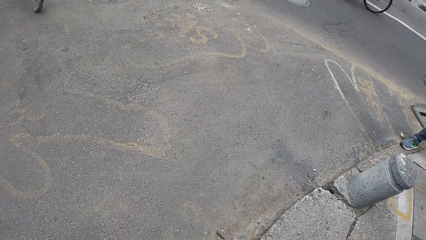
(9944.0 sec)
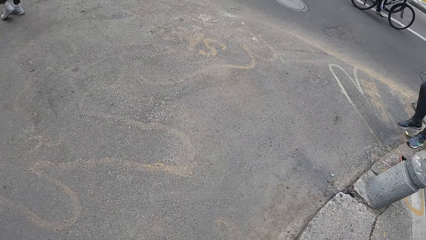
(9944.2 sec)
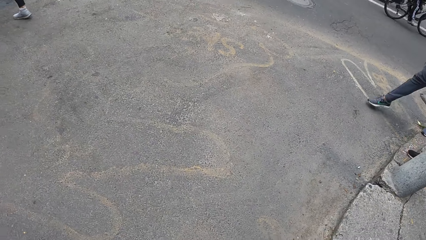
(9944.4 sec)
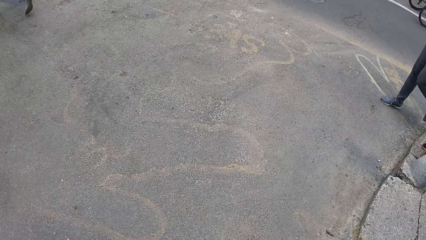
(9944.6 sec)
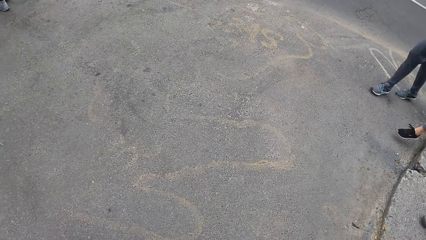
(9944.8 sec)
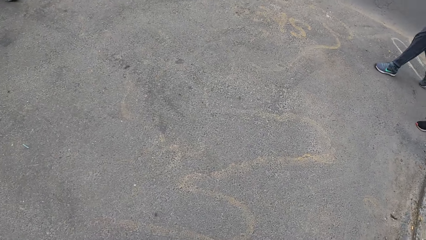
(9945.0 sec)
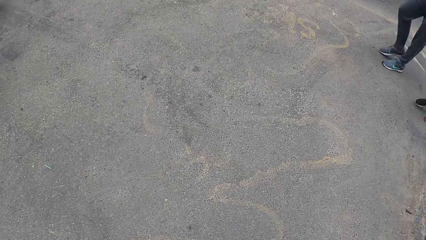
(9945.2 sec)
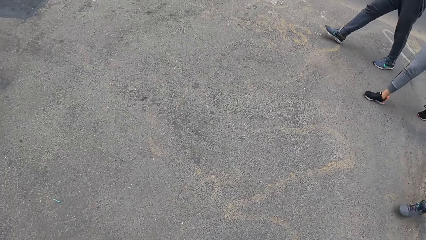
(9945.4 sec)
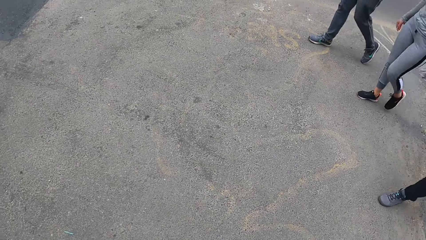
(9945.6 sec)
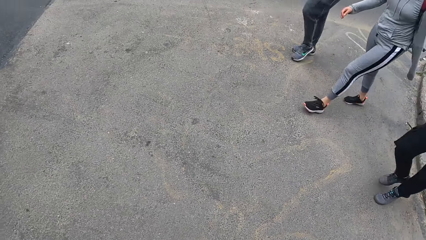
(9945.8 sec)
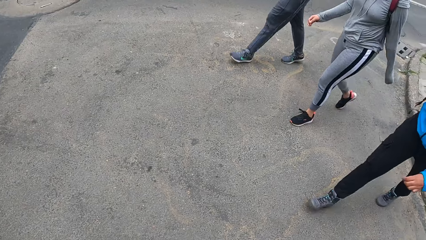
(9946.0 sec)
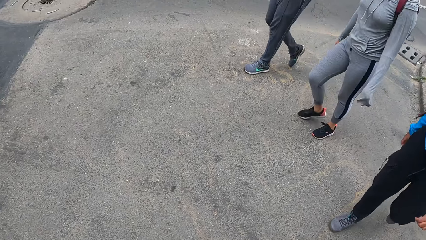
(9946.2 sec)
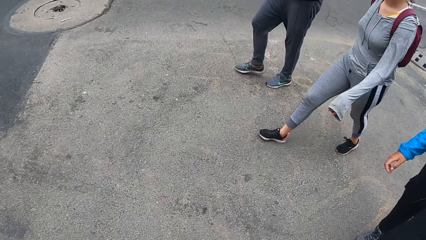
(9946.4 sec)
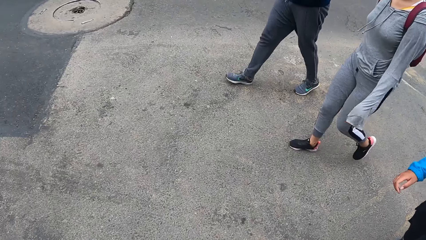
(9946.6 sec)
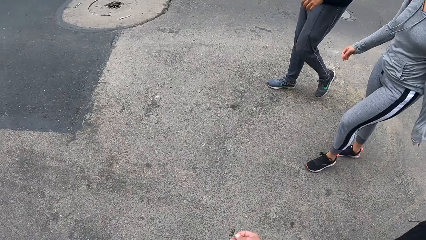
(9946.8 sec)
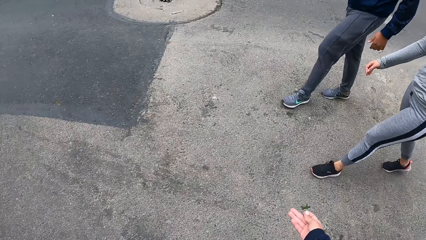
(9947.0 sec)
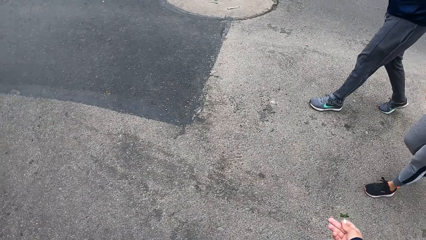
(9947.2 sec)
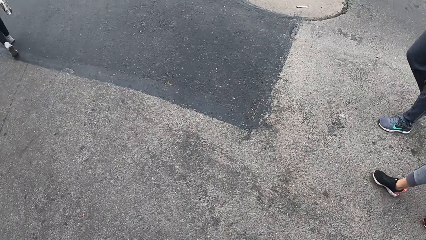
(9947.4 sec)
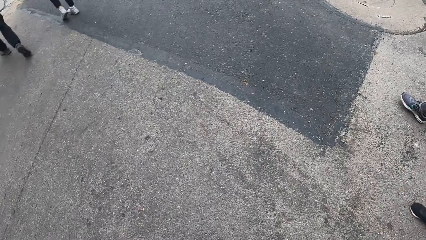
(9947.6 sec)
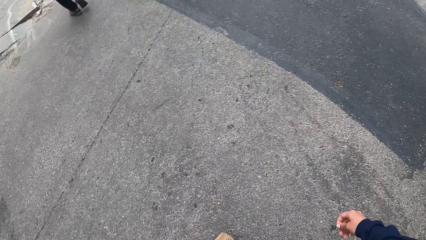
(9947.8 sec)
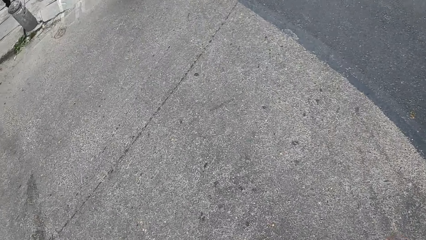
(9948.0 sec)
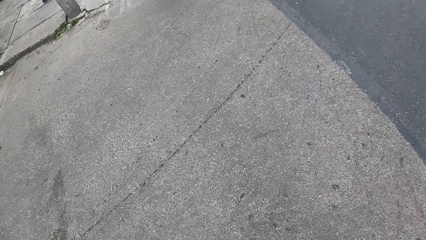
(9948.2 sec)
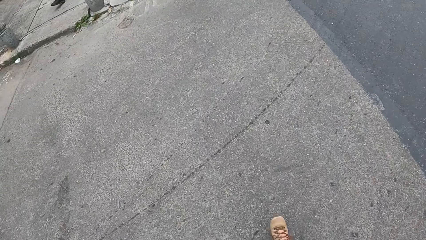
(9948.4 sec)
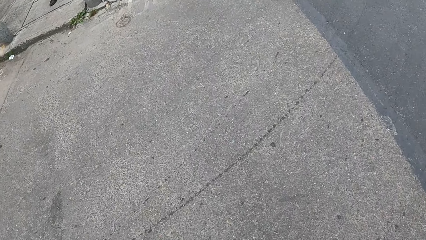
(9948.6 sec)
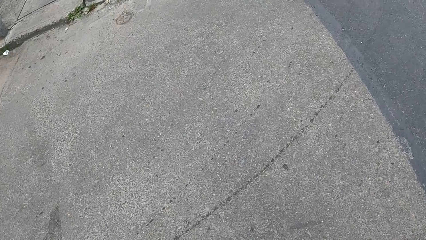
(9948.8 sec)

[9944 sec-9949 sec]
The camera wearer crosses a road with three women and two men.

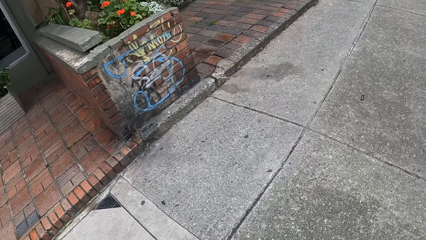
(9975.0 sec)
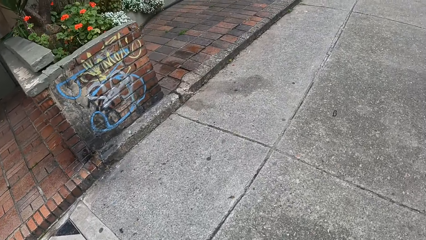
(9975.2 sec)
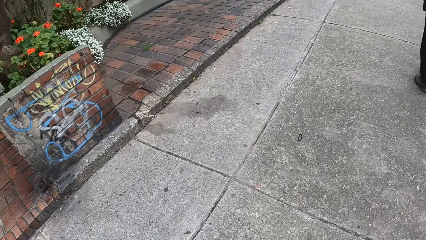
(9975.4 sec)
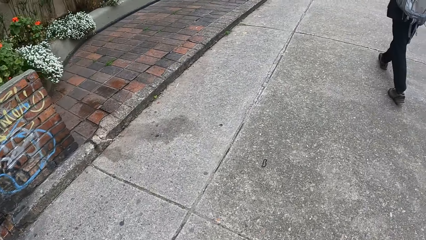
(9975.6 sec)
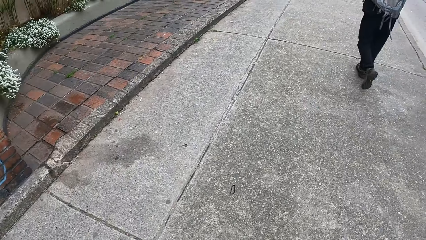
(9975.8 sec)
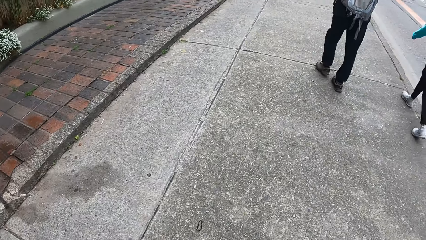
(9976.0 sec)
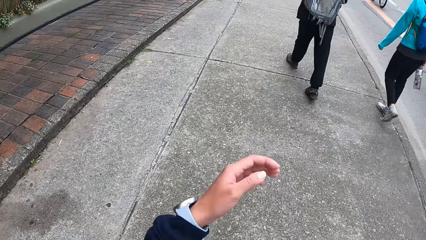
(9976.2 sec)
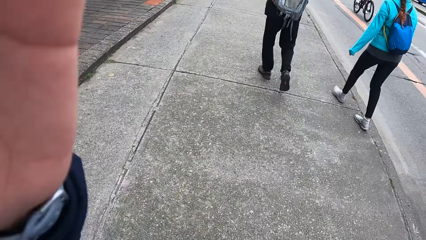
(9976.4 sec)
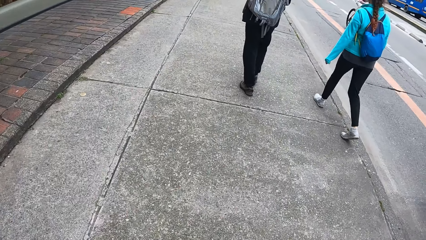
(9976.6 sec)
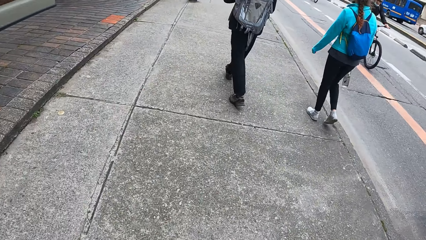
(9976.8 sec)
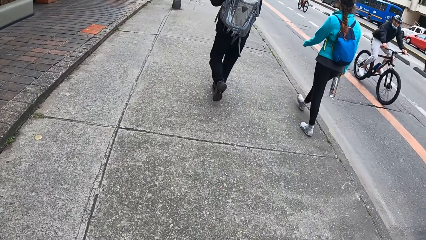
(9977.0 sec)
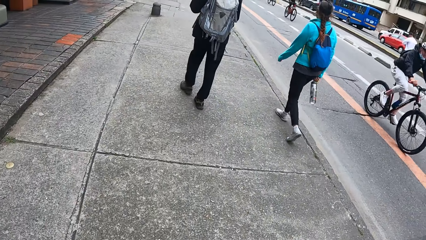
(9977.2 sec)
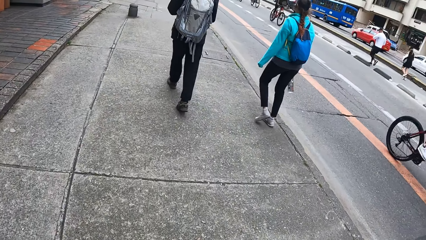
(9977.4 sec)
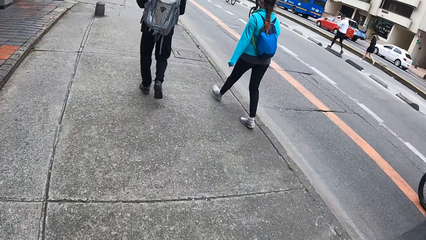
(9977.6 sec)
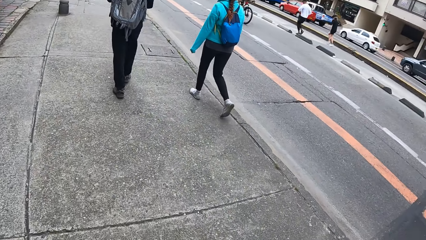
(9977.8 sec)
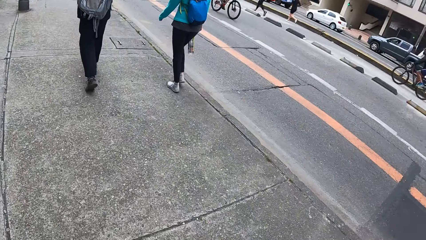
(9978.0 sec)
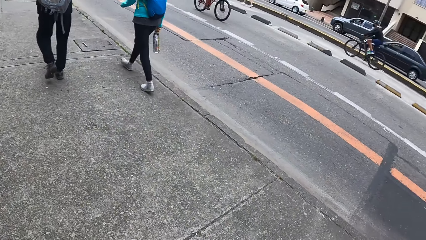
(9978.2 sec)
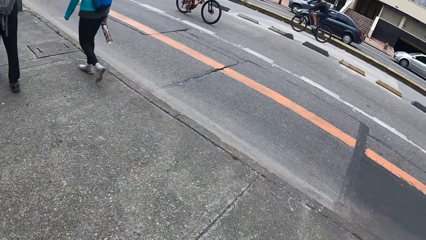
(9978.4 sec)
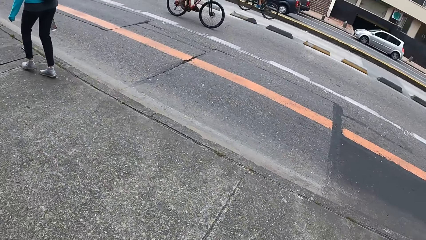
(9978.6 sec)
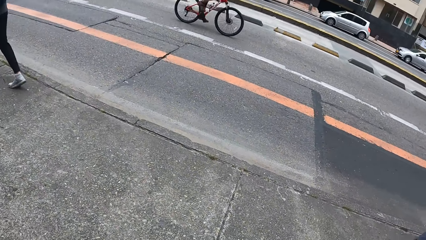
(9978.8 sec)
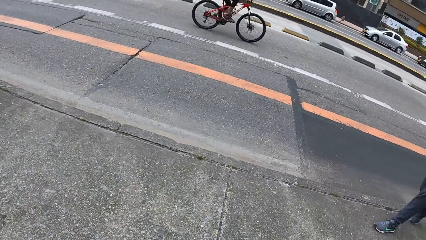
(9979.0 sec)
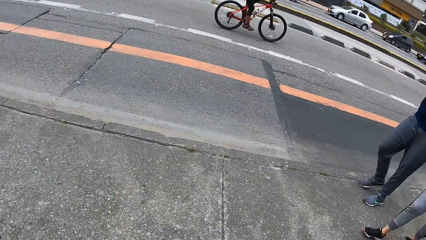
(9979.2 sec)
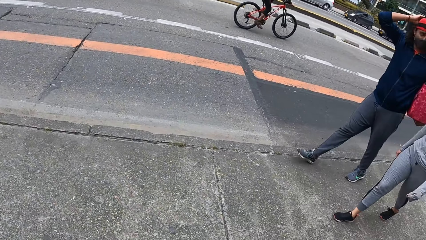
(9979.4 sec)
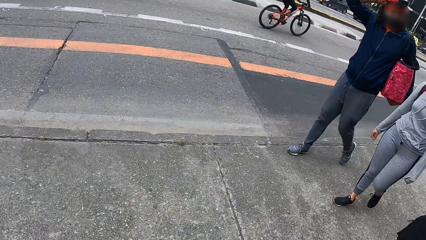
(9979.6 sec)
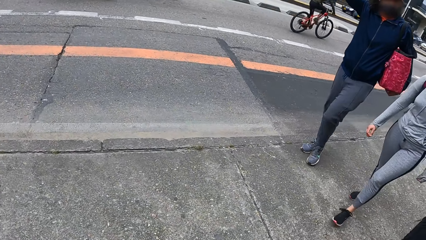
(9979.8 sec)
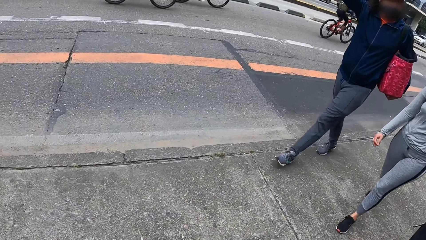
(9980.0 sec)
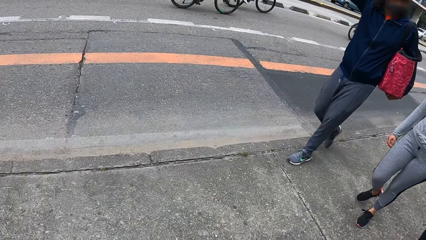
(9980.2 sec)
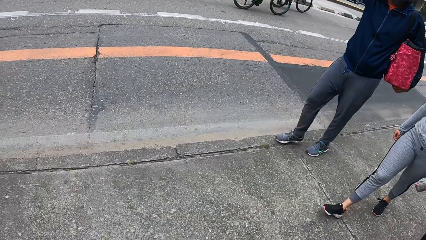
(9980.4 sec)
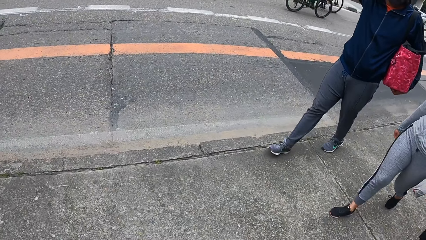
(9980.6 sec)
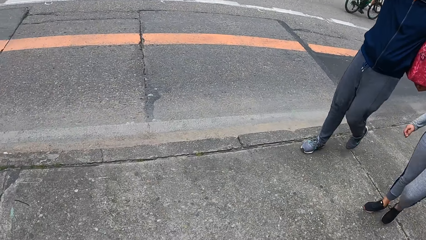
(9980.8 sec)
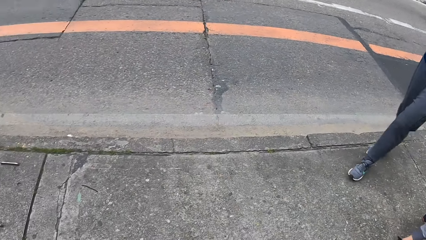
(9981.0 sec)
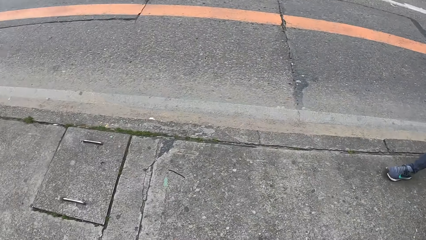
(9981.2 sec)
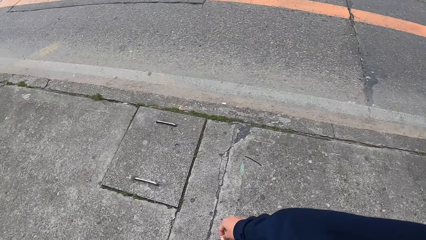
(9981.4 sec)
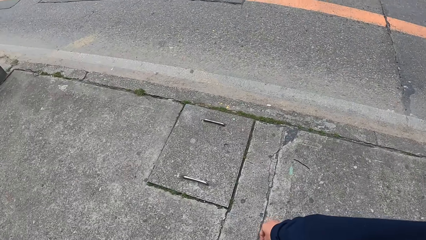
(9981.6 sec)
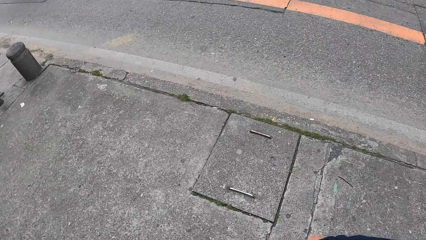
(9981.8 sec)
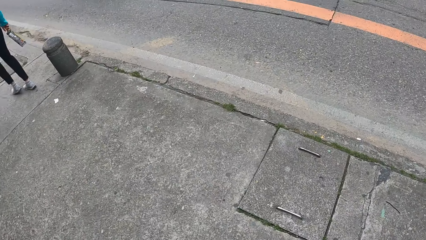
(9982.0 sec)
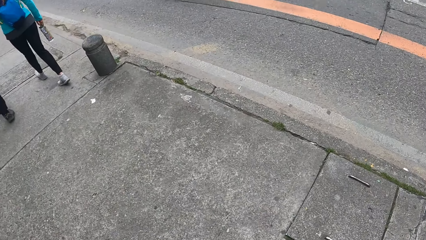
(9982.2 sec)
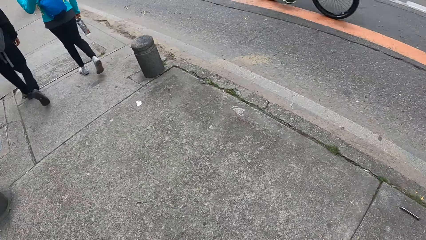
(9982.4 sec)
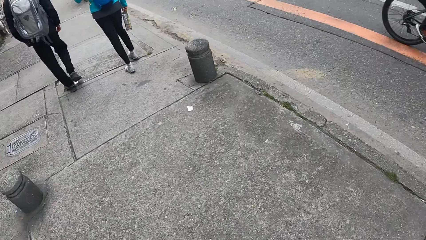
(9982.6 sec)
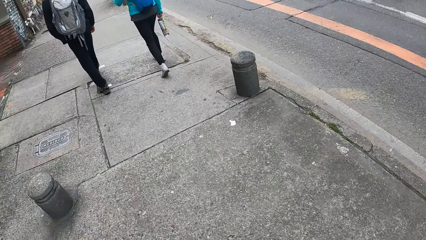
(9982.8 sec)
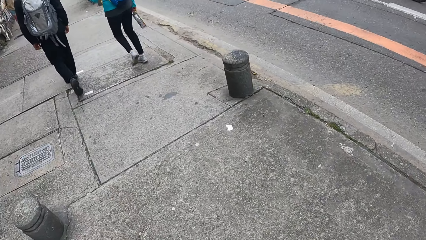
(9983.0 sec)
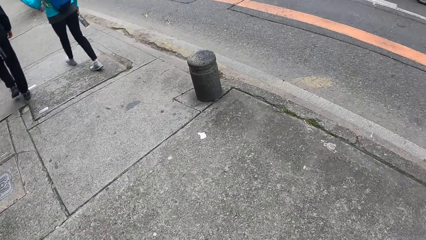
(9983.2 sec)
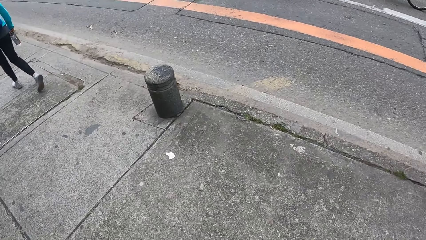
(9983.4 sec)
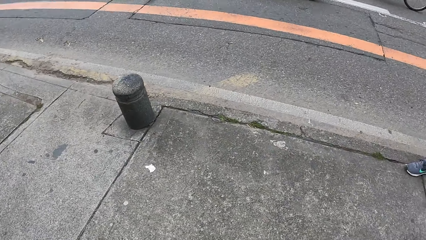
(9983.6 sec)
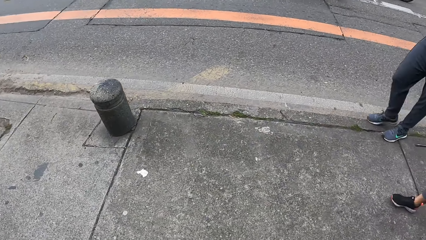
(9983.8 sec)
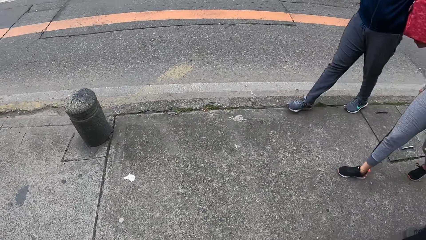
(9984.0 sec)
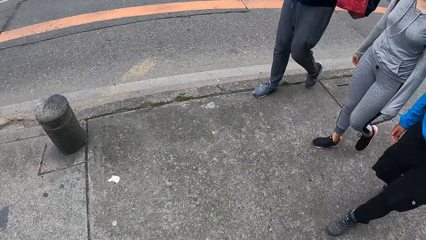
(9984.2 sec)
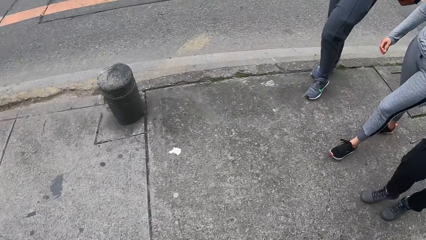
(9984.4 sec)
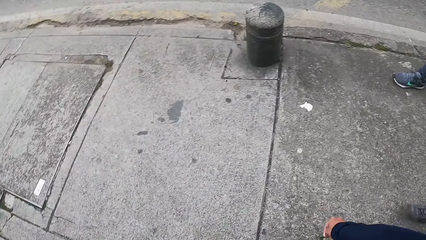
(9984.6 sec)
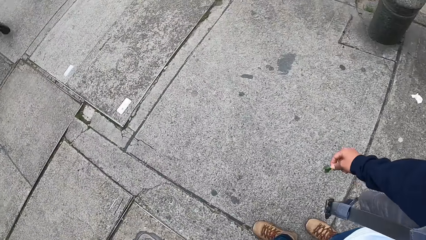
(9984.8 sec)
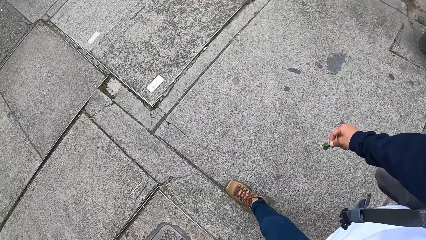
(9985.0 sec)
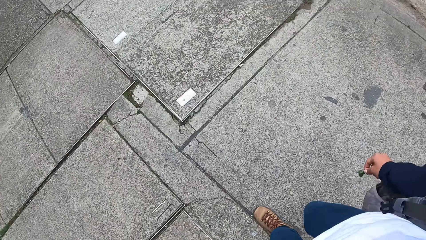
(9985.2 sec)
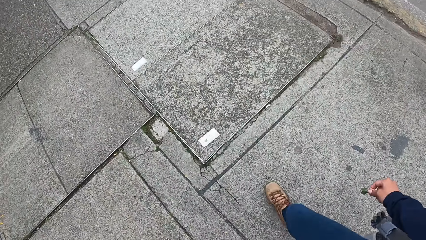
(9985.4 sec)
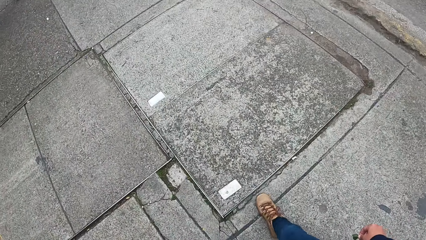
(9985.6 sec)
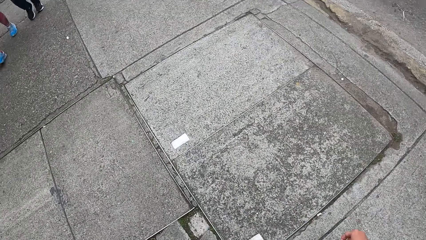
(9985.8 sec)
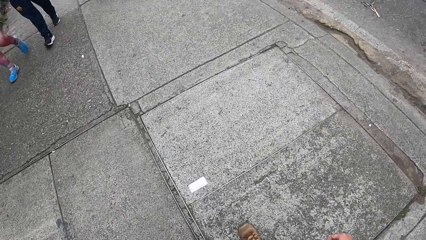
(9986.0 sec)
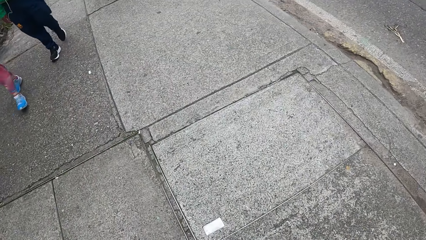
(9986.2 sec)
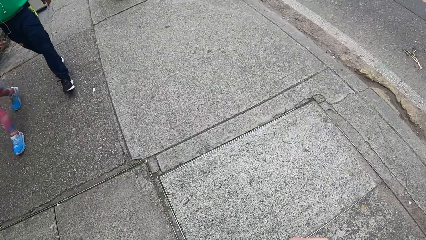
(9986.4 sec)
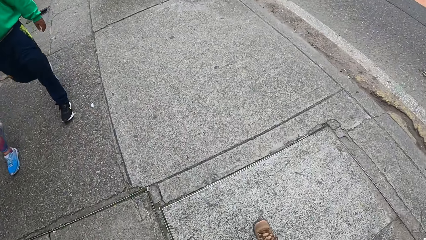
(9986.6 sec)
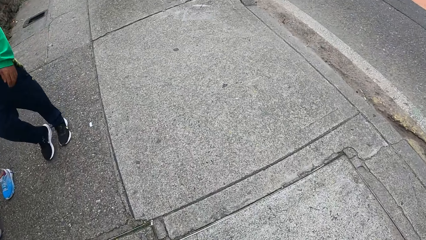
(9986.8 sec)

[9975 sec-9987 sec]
The camera wearer adjusts a camera on his head with his left hand.
